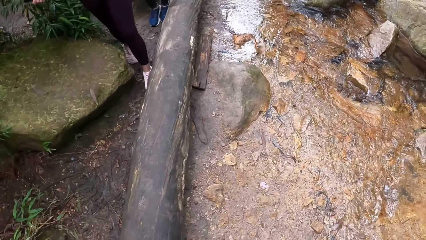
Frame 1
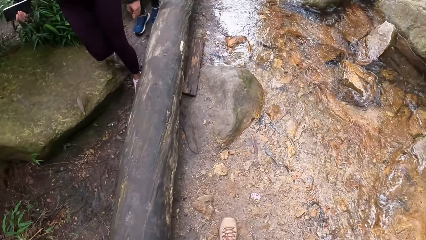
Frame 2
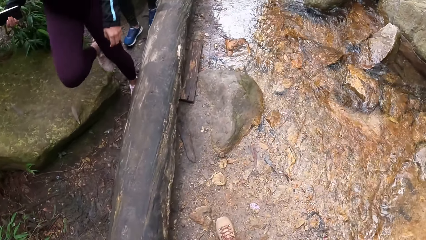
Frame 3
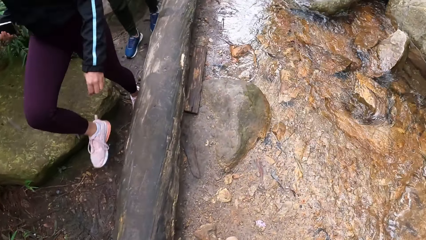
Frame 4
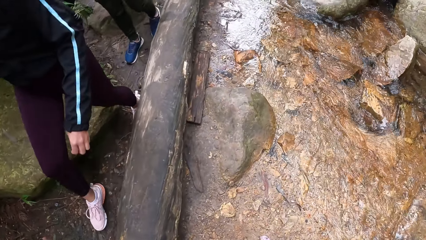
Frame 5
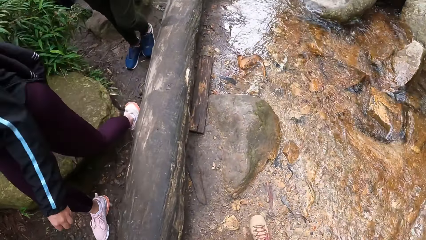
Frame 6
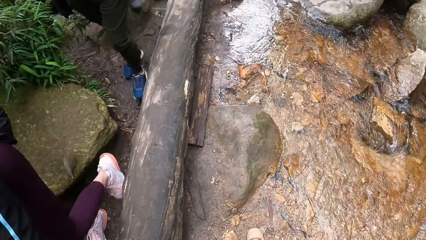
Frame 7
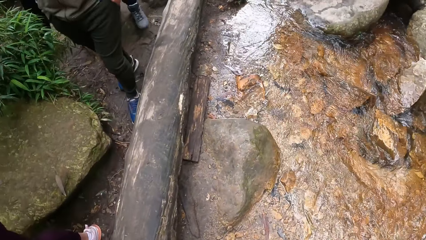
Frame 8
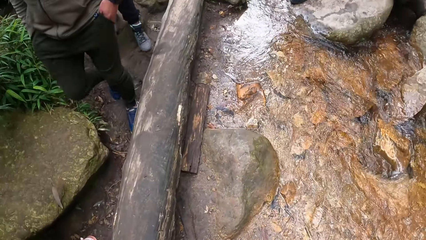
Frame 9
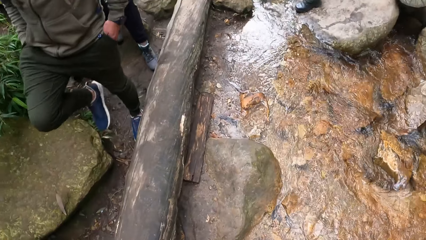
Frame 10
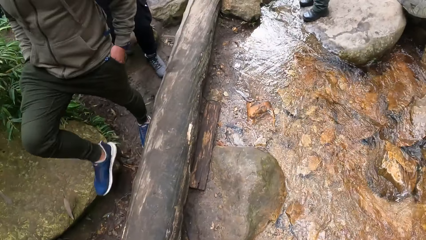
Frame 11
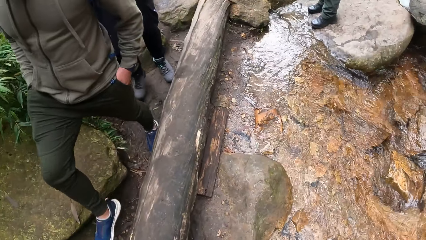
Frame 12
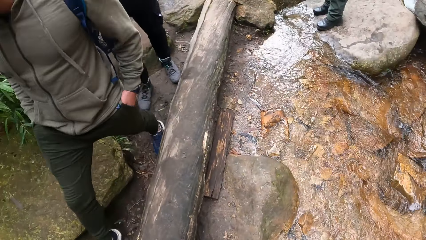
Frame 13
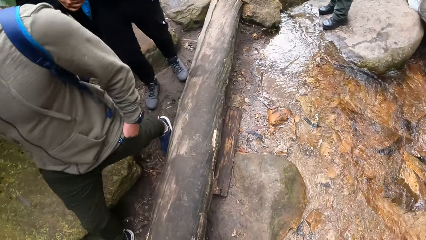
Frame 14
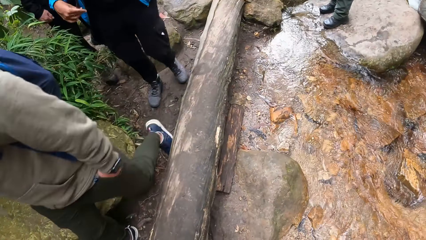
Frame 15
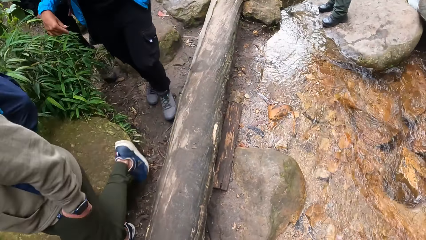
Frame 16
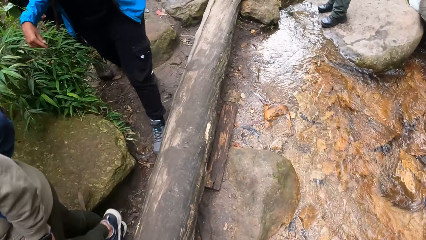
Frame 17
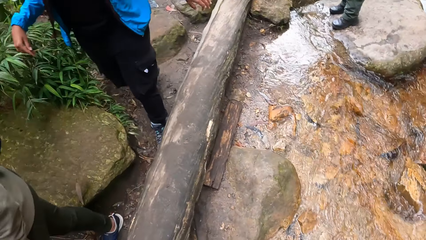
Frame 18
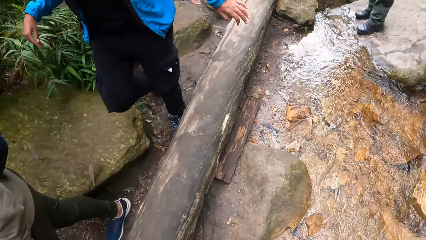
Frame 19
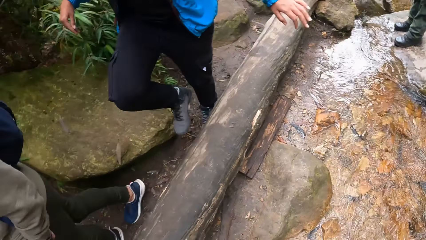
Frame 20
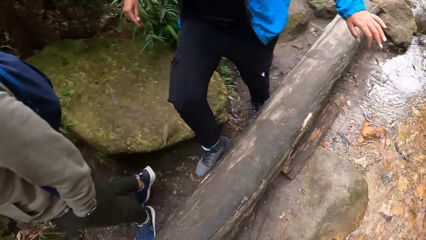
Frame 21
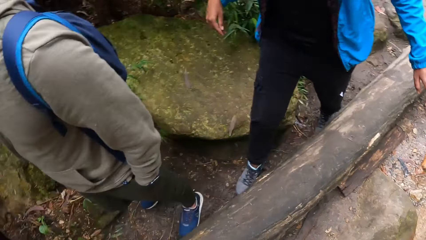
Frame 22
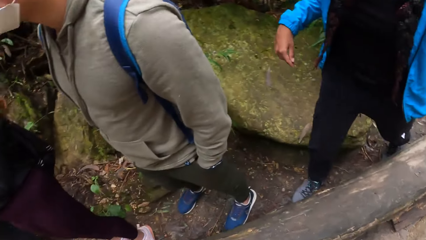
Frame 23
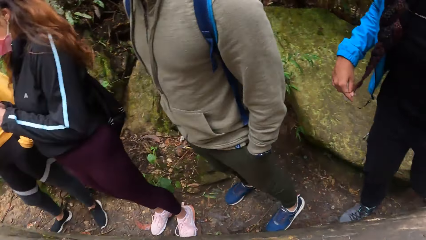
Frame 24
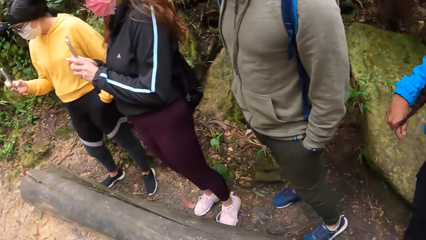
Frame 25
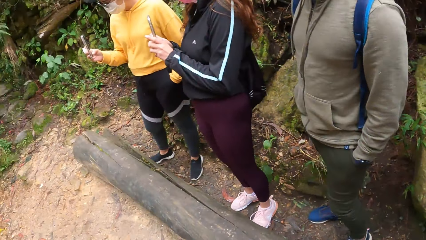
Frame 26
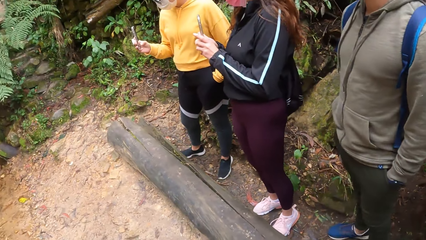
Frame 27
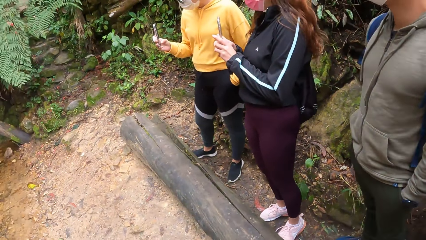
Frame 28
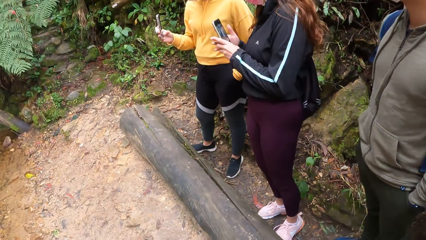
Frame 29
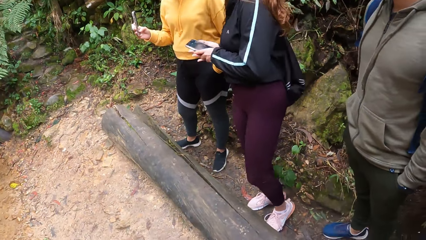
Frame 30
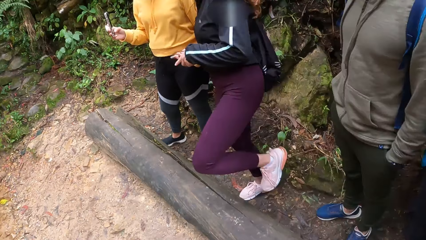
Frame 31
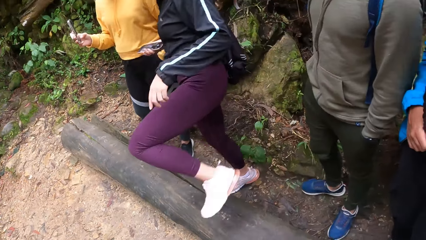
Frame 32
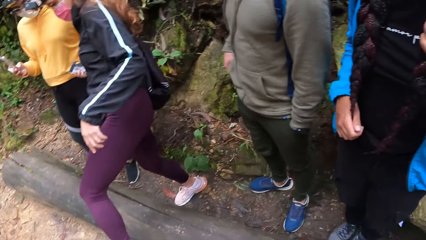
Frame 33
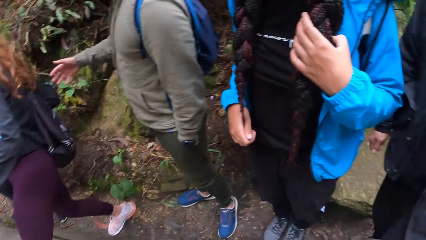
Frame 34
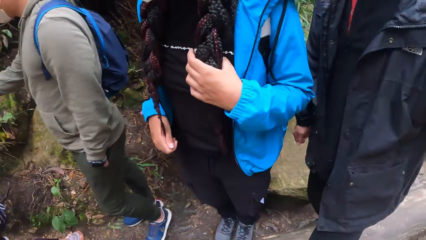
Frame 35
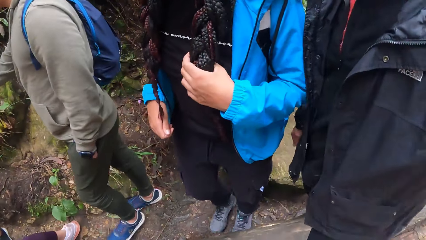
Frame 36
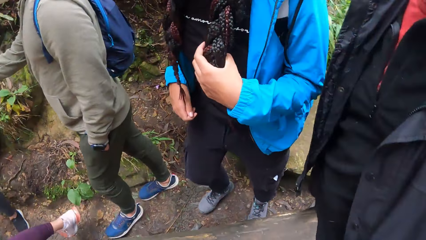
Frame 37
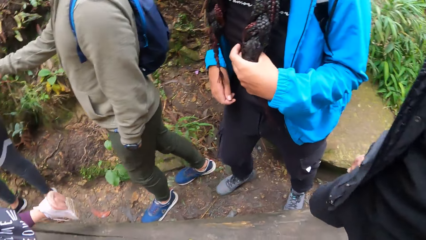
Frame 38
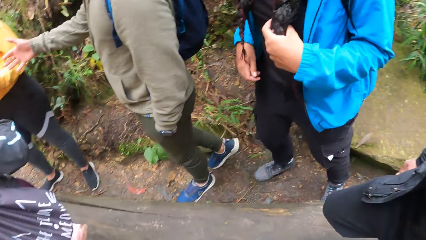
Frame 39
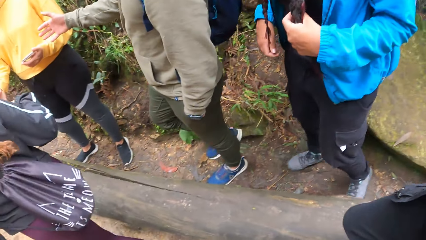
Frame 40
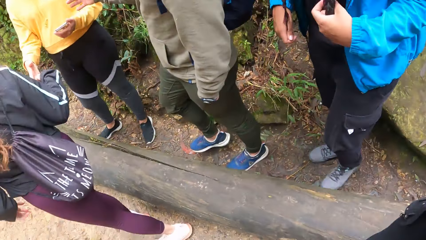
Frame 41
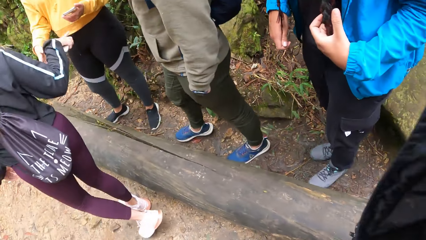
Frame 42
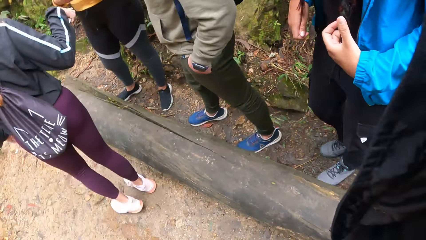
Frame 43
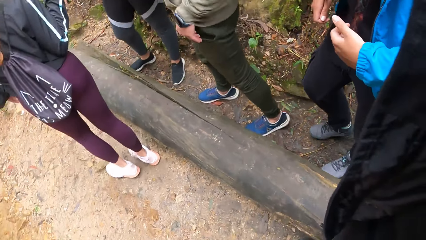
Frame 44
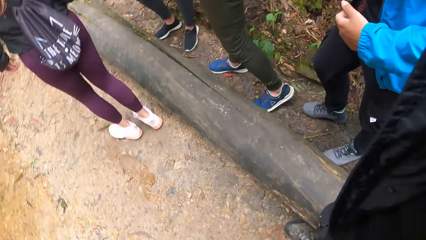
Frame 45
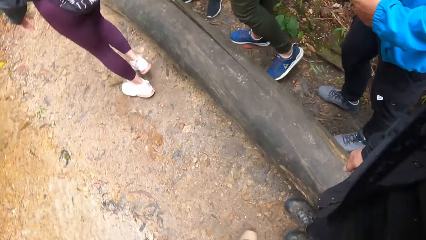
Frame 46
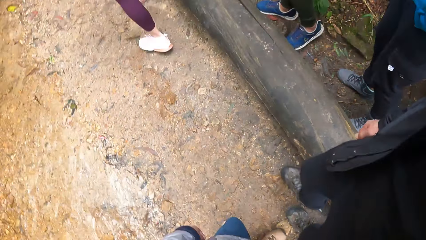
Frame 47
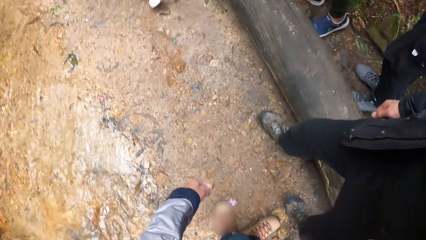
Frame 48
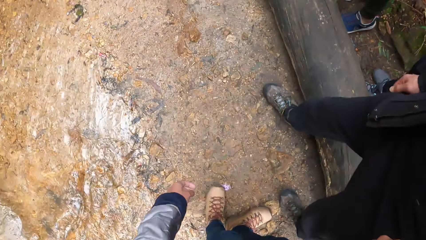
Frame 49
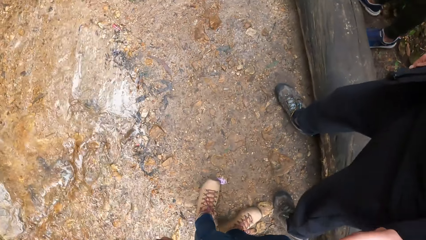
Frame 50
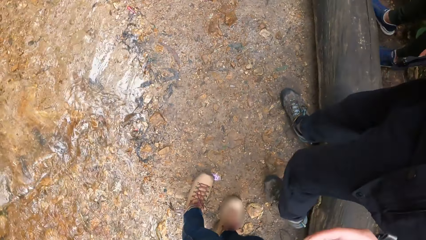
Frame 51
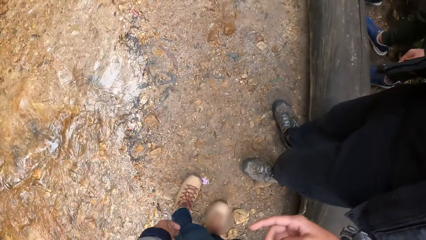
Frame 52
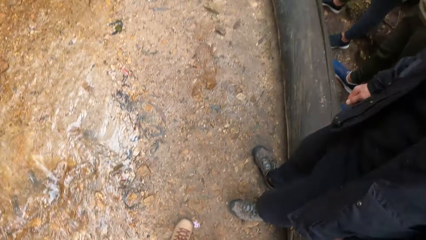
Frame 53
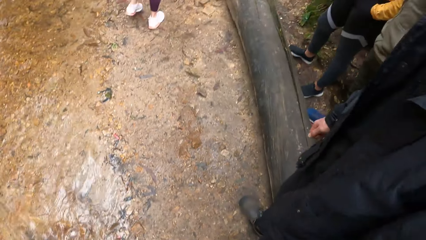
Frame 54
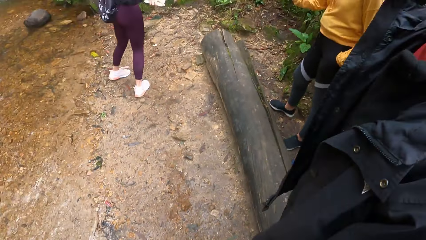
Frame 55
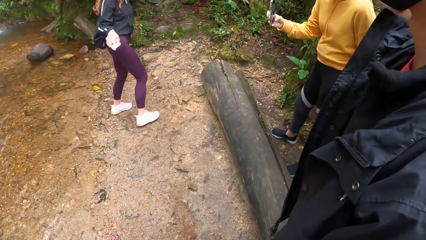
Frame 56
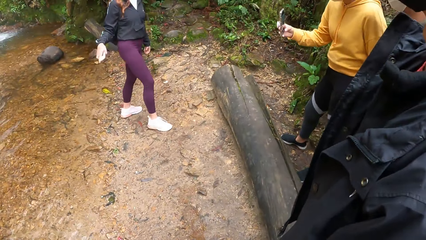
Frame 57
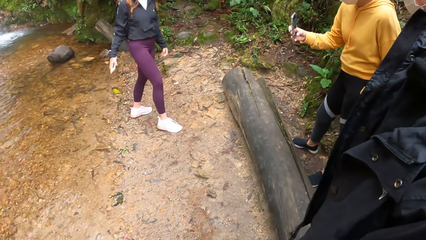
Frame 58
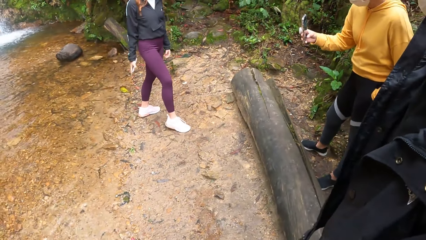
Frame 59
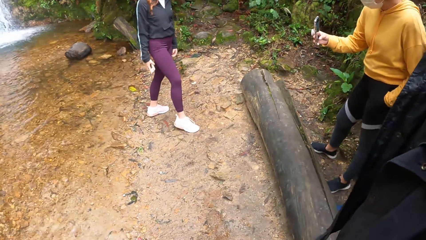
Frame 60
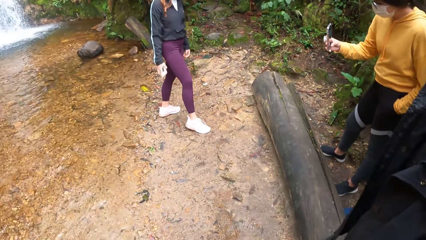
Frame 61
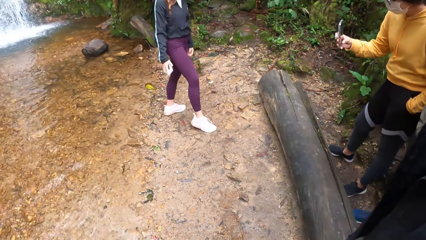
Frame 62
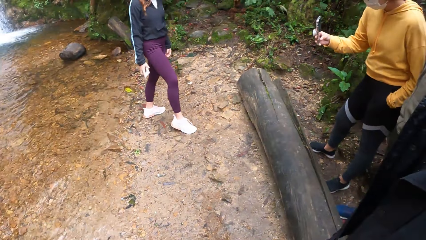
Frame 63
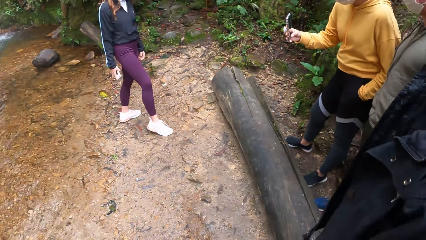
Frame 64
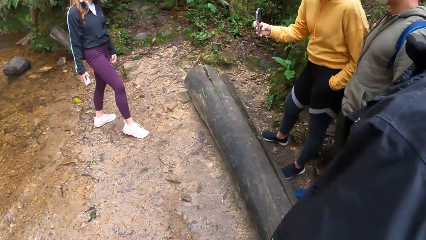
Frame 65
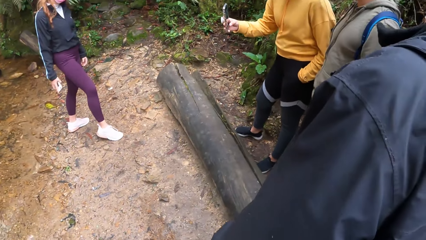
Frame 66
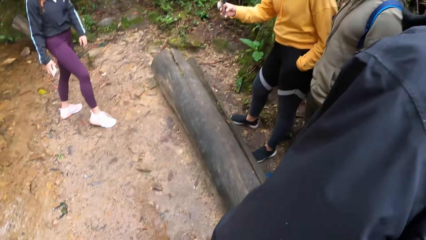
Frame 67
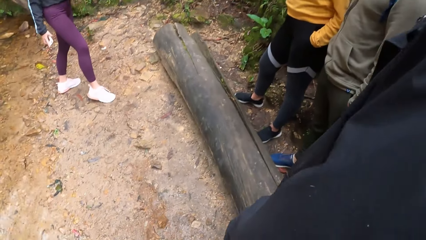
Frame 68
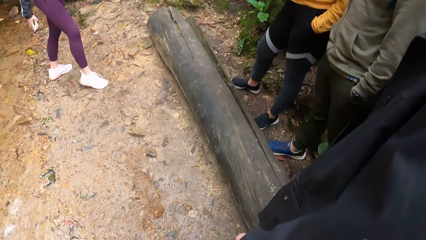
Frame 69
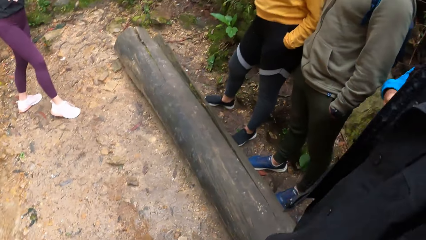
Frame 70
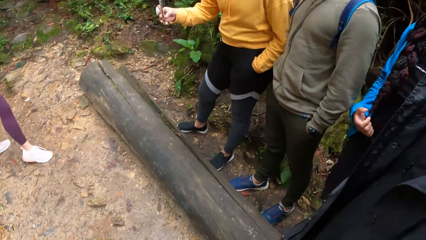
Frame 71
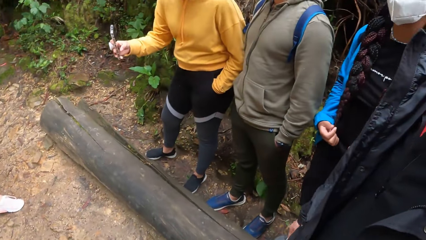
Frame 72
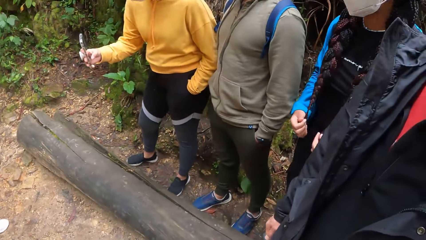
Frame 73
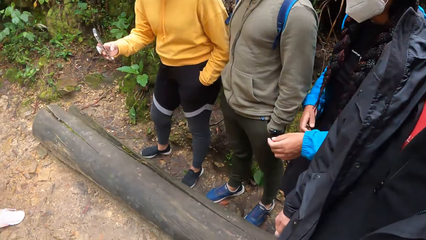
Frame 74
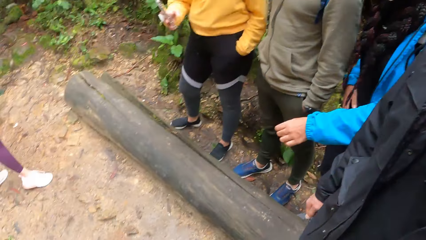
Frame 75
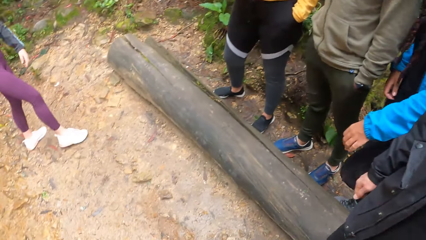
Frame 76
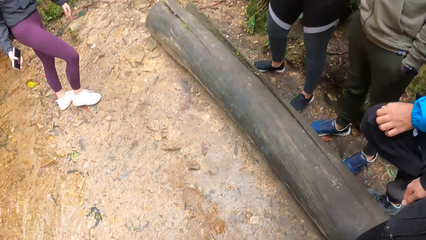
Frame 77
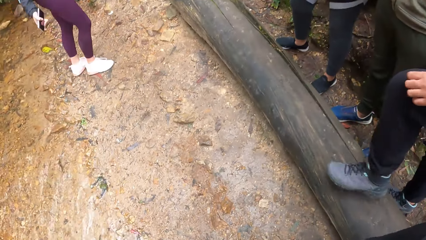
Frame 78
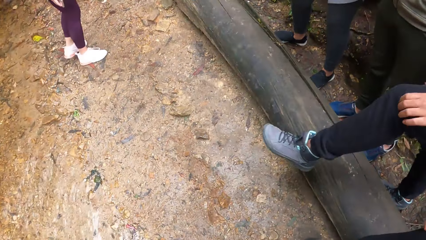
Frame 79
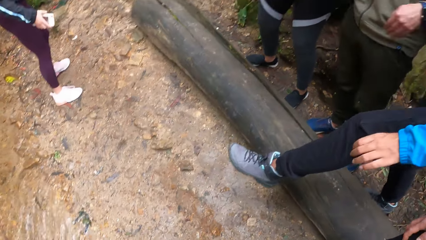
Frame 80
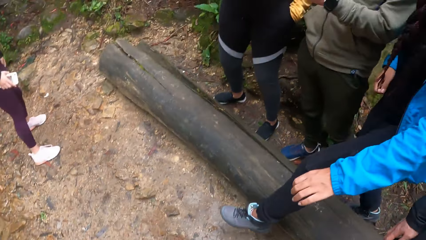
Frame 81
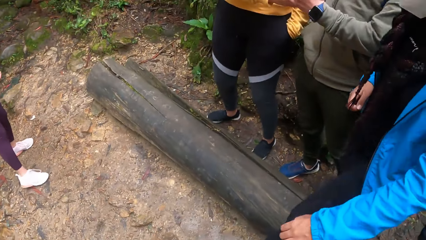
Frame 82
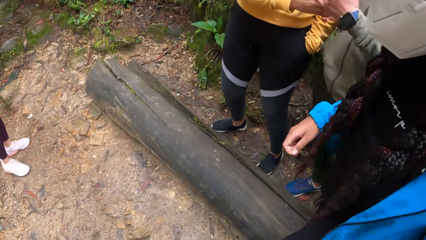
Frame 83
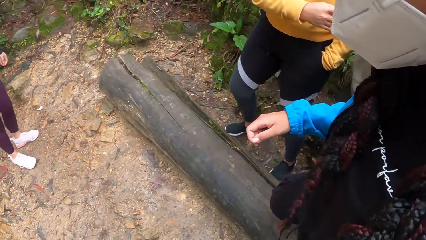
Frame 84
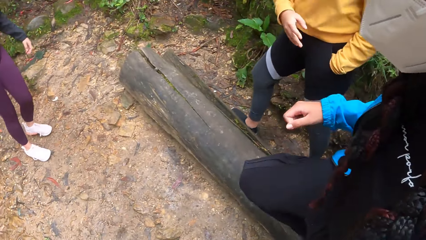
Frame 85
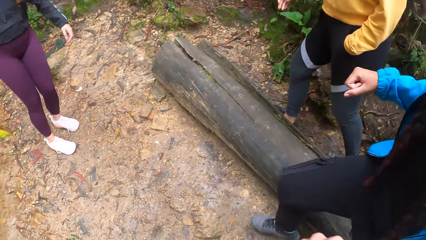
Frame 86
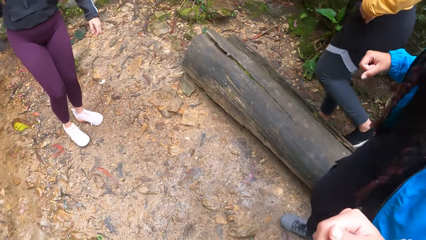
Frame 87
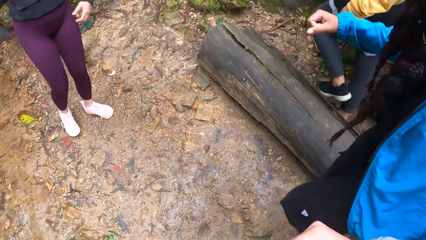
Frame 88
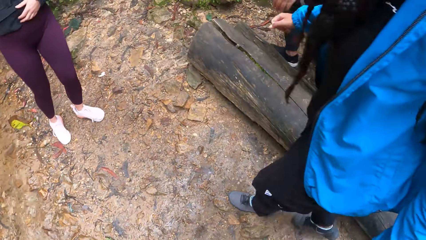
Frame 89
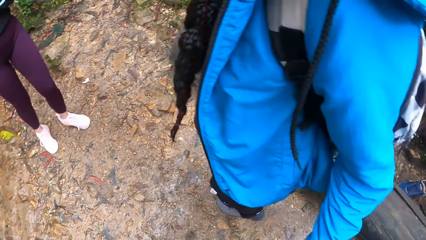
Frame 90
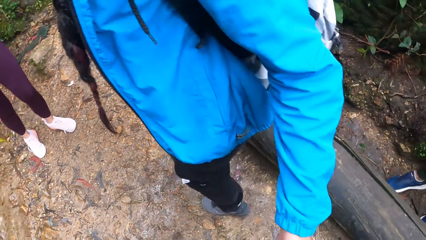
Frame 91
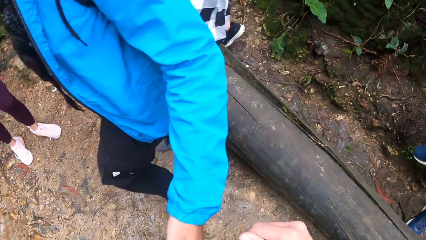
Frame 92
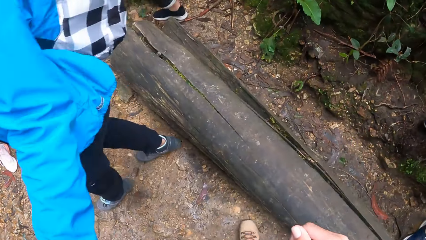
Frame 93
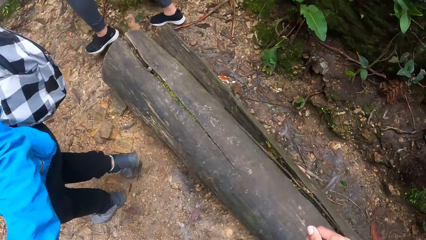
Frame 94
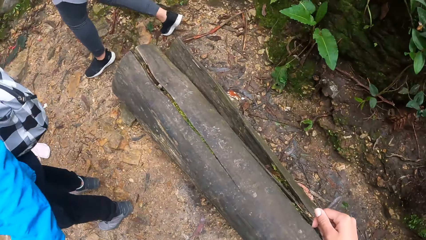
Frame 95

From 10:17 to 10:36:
A second woman, a third woman and the man walk towards the first woman. The second woman takes a picture of the stream with a phone in both hands. The second woman passes the phone in her hands to her right hand, and crosses the wood to the stream. The third woman holds her hair over her shoulder with her left hand. Another man crosses the wood to the stream. The first woman takes a picture of the second woman with the phone in her right hand. The third woman crosses the wood to the stream. The first woman gives the phone in her right hand to the first man, and walks towards the second woman.
